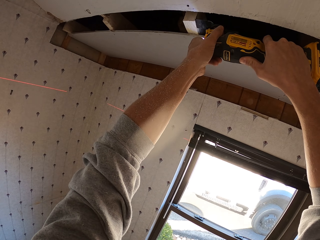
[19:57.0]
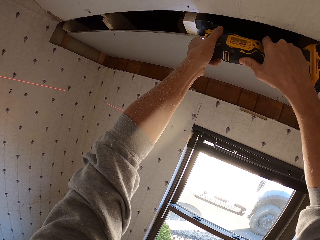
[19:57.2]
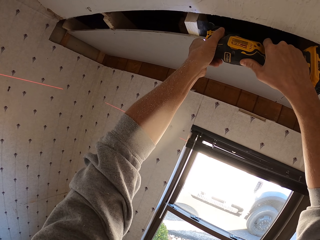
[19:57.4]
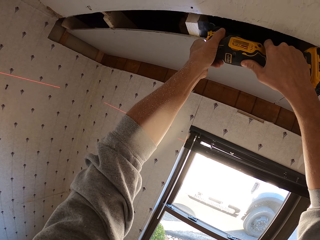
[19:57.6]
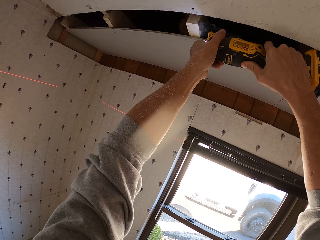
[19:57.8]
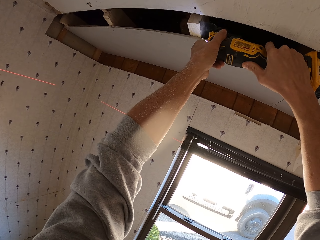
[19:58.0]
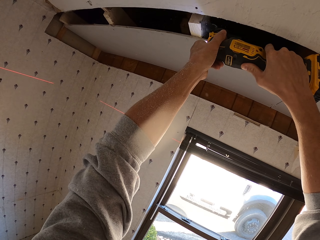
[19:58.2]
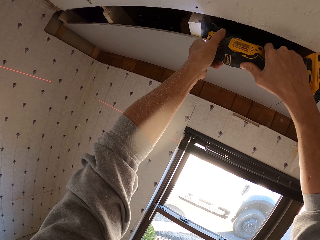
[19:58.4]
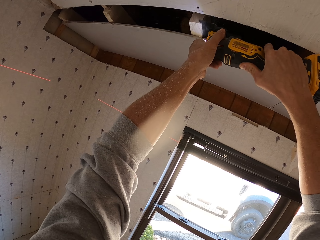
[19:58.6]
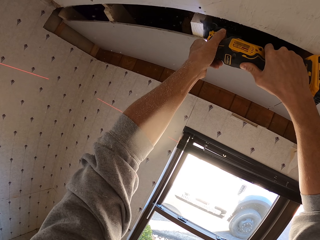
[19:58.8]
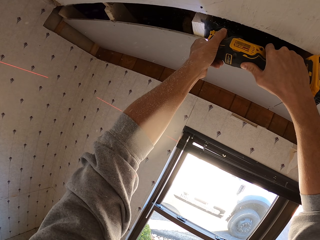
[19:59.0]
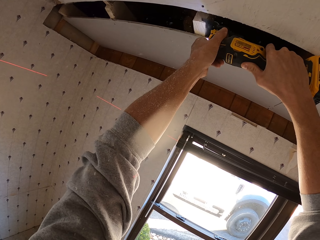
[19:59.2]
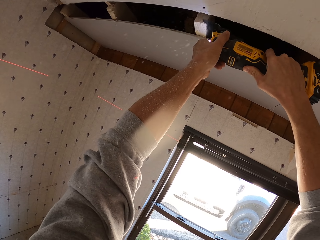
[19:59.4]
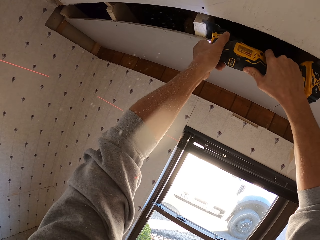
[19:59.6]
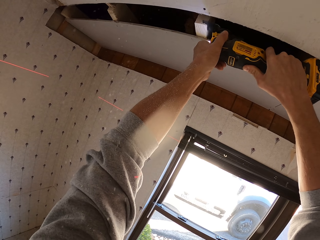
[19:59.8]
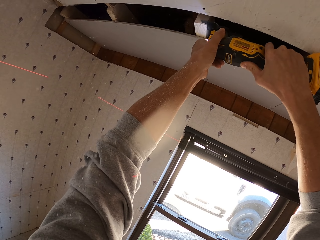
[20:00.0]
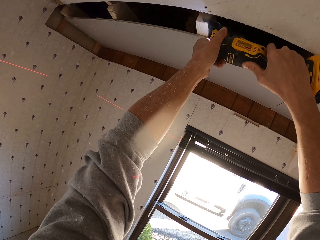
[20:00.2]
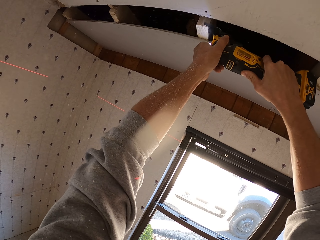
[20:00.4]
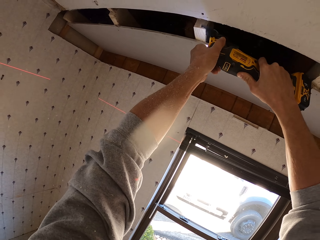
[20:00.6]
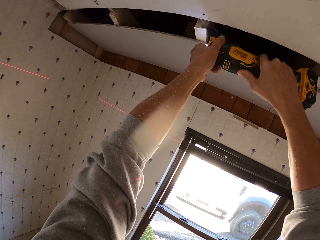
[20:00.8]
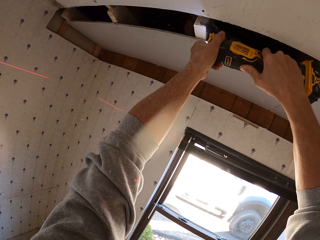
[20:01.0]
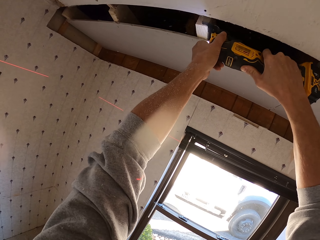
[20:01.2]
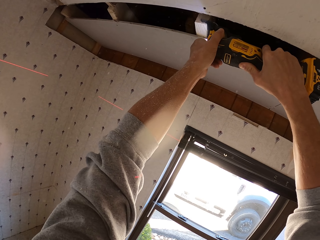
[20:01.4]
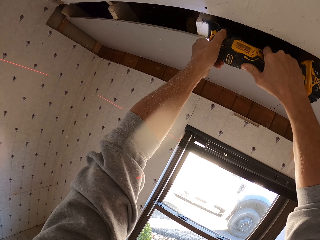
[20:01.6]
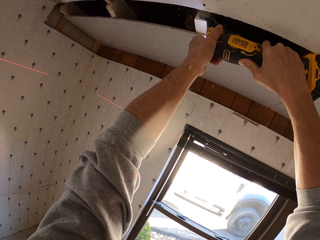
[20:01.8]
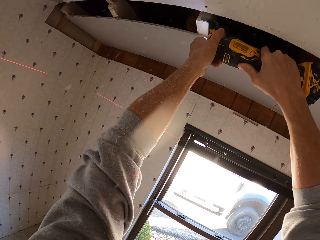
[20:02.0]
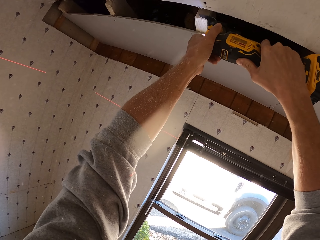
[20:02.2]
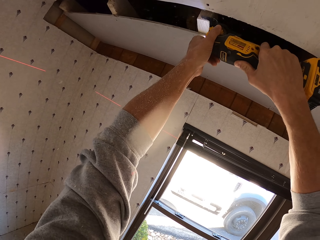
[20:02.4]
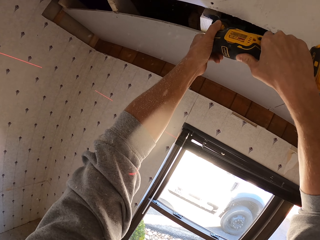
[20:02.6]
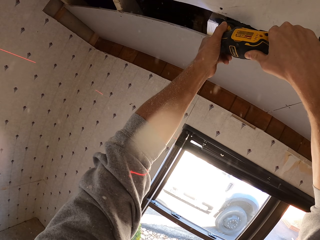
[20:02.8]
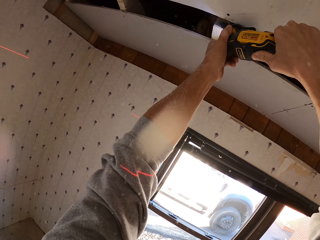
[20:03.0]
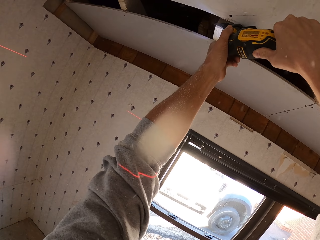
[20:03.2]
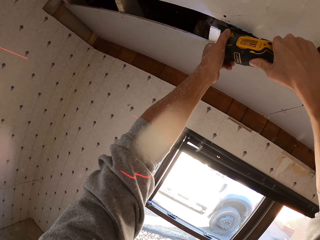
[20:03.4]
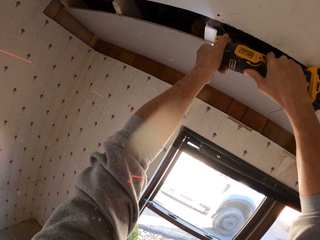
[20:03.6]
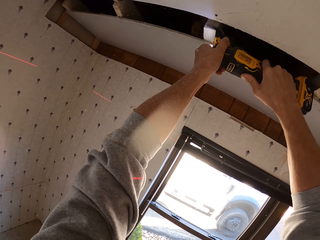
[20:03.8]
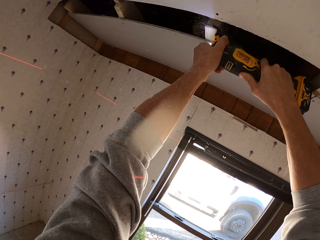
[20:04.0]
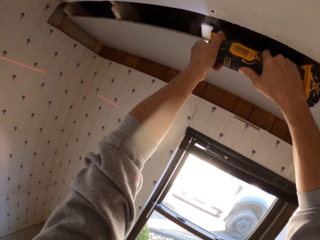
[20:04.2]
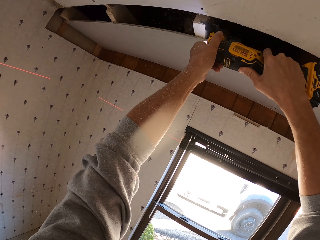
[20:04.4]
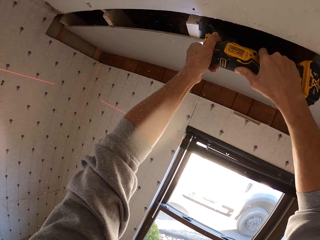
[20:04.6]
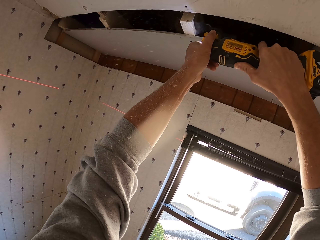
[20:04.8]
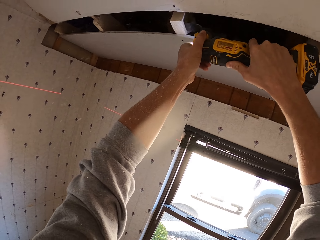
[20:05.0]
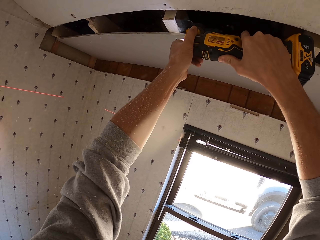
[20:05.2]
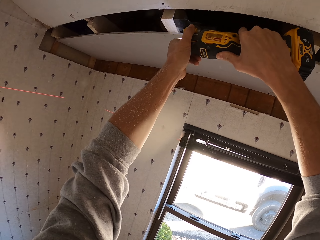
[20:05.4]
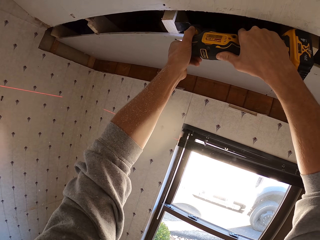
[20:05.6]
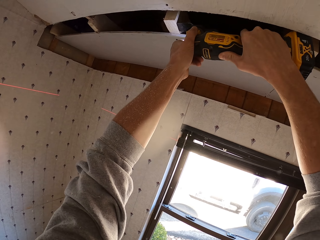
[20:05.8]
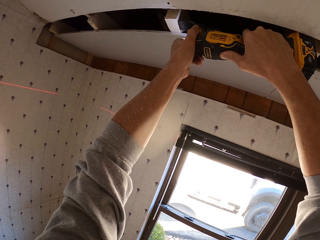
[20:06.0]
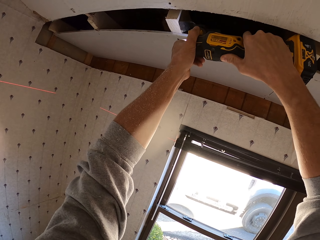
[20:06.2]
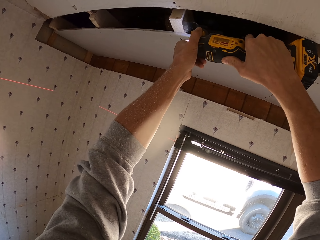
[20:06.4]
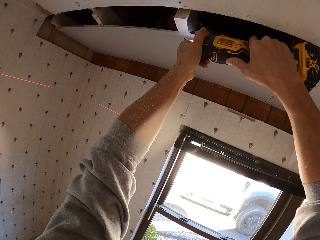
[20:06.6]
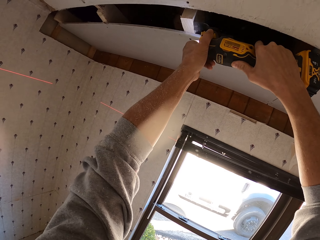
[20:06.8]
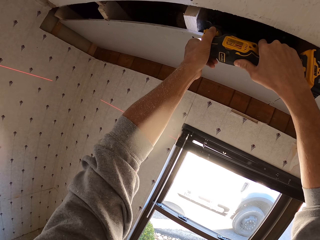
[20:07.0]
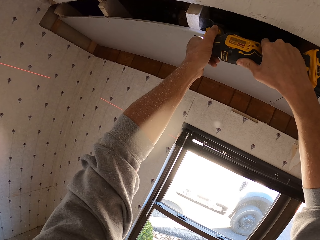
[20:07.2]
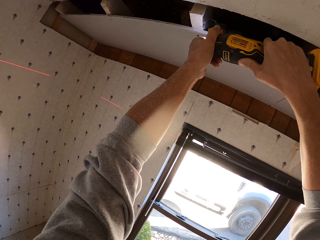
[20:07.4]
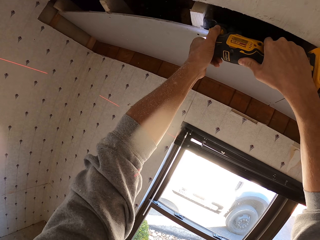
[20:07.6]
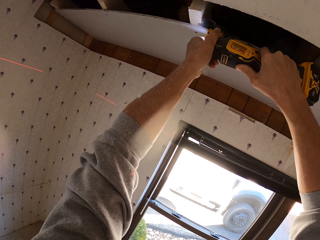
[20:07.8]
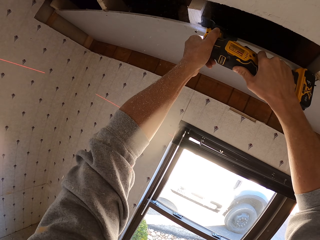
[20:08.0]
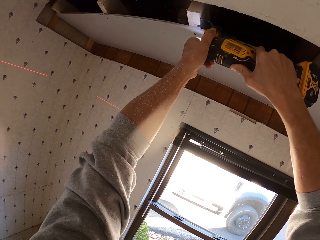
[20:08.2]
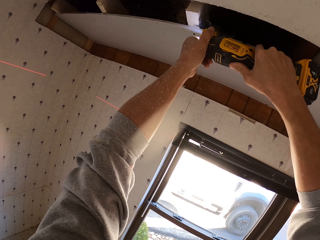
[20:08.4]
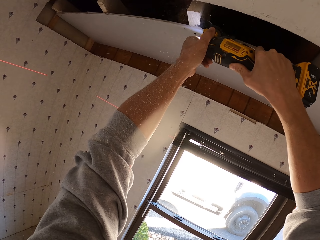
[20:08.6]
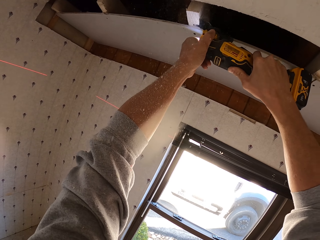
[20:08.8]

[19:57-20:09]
The camera wearer cuts the wood with the wood trimmer. They turn to the side. They cut the wood with the wood trimmer.

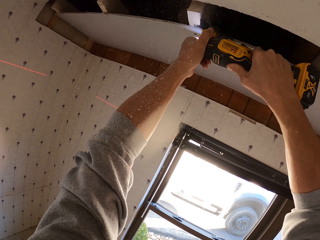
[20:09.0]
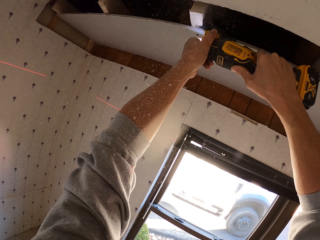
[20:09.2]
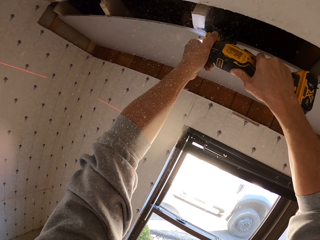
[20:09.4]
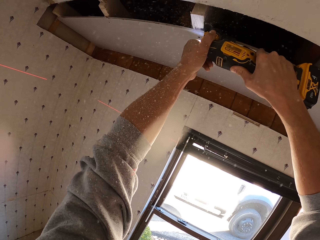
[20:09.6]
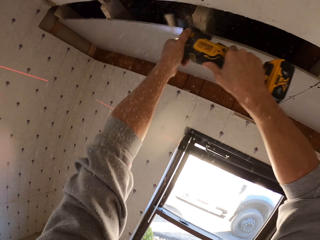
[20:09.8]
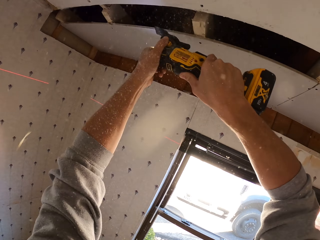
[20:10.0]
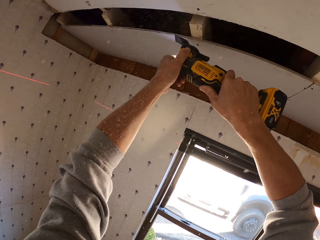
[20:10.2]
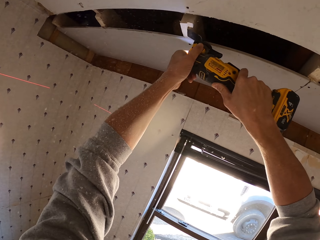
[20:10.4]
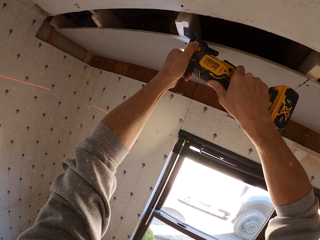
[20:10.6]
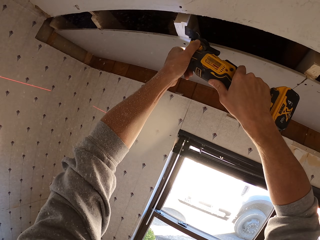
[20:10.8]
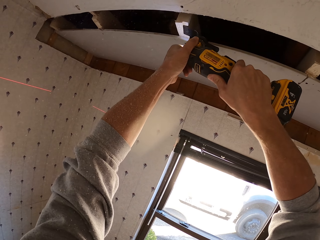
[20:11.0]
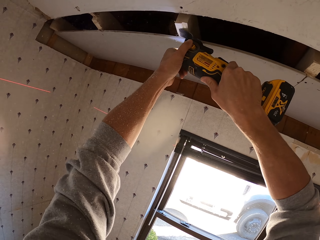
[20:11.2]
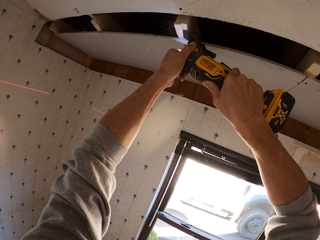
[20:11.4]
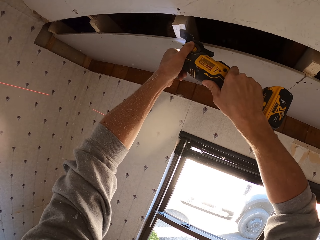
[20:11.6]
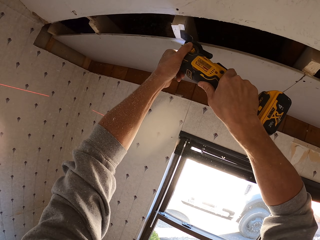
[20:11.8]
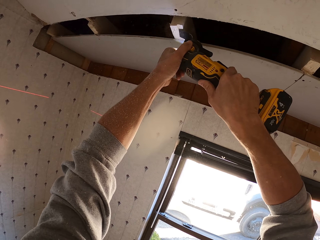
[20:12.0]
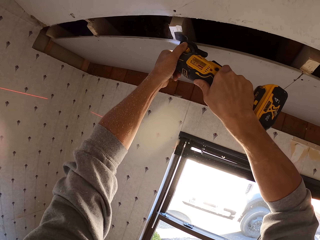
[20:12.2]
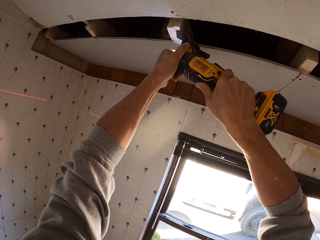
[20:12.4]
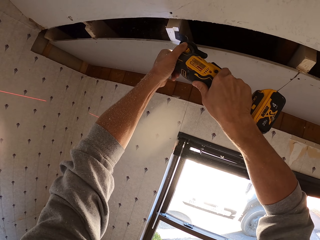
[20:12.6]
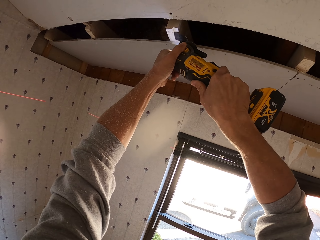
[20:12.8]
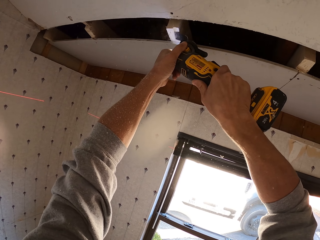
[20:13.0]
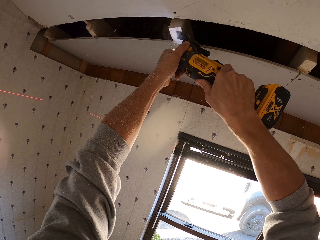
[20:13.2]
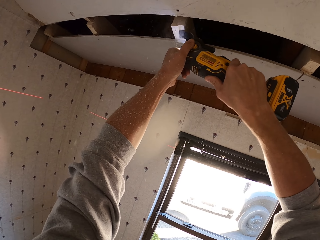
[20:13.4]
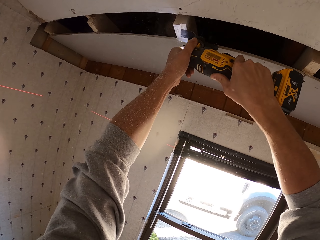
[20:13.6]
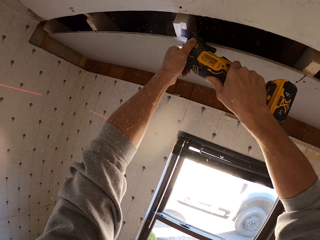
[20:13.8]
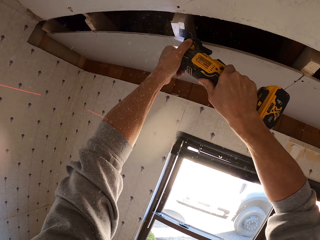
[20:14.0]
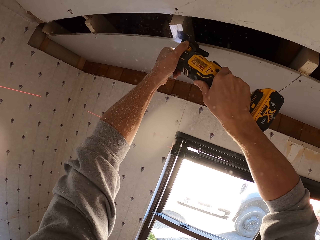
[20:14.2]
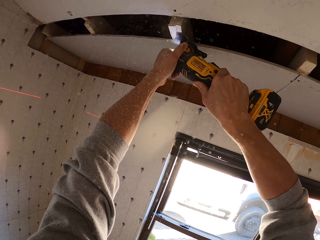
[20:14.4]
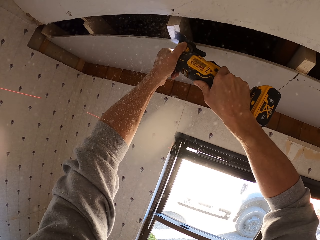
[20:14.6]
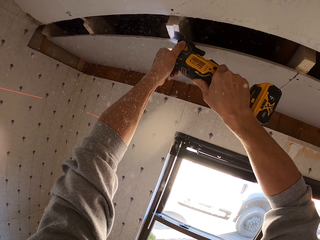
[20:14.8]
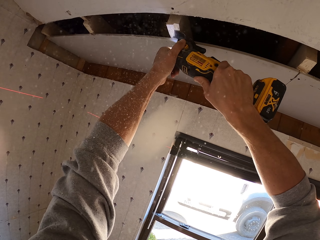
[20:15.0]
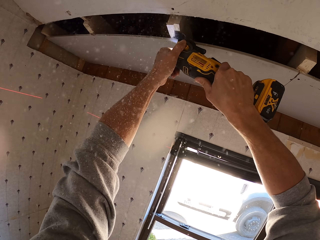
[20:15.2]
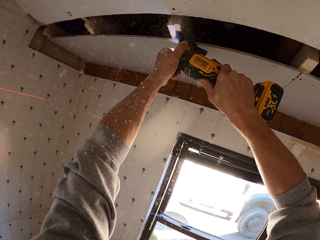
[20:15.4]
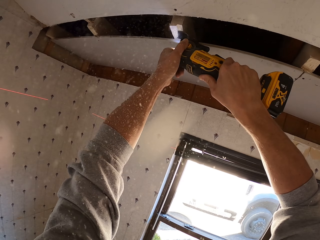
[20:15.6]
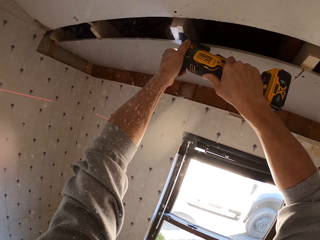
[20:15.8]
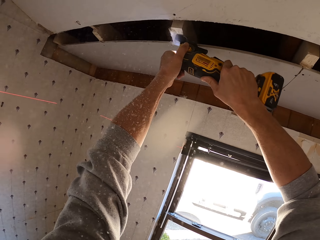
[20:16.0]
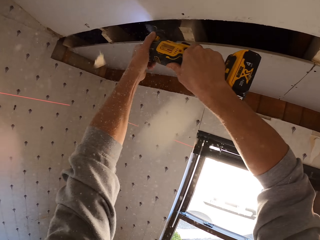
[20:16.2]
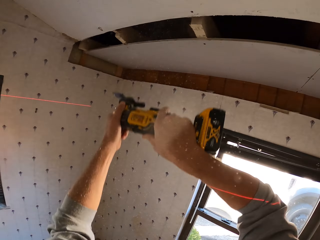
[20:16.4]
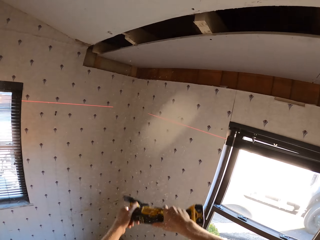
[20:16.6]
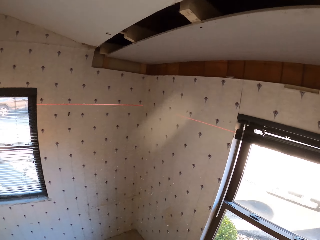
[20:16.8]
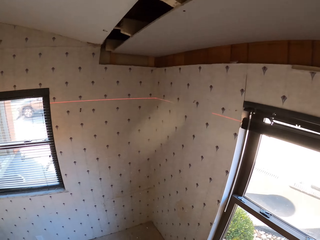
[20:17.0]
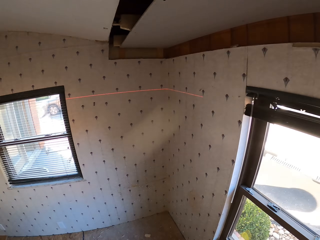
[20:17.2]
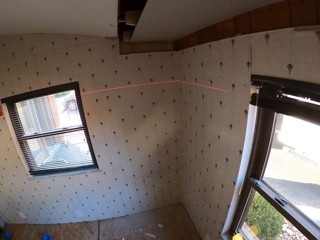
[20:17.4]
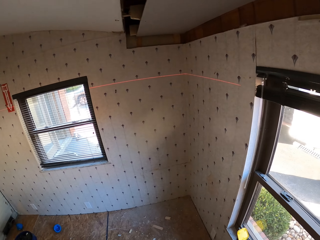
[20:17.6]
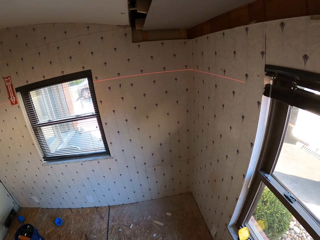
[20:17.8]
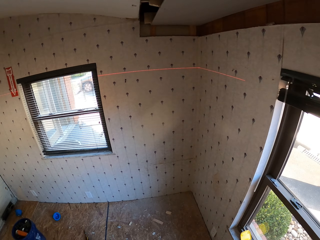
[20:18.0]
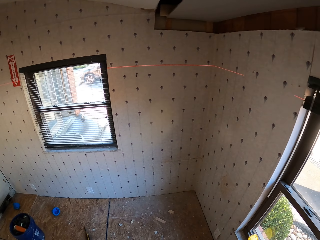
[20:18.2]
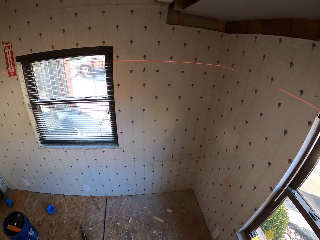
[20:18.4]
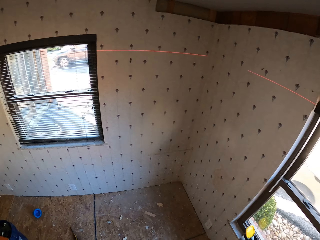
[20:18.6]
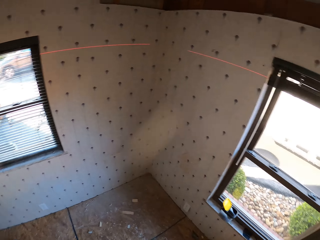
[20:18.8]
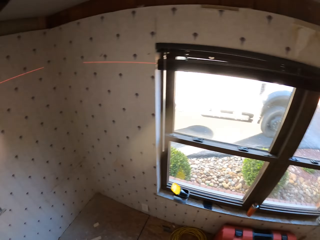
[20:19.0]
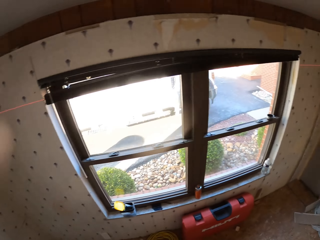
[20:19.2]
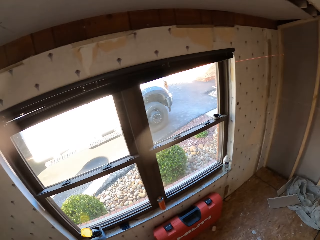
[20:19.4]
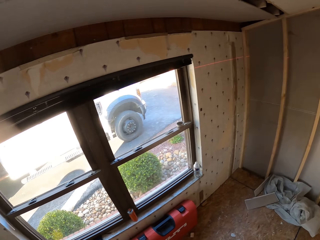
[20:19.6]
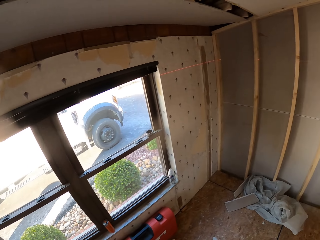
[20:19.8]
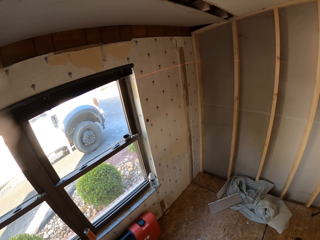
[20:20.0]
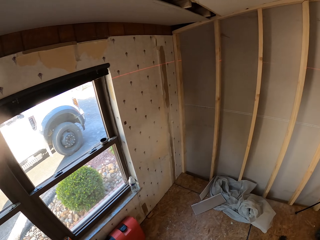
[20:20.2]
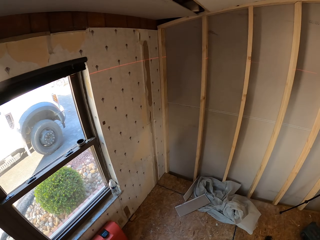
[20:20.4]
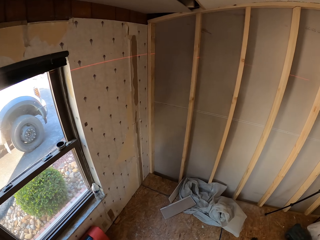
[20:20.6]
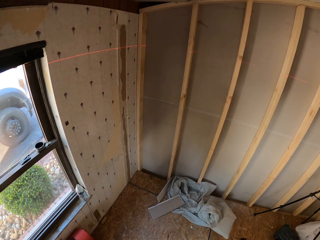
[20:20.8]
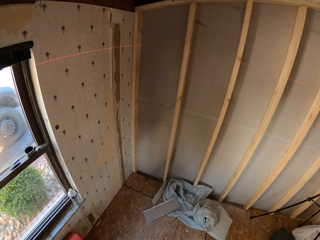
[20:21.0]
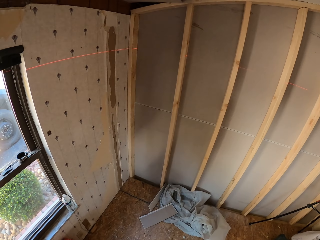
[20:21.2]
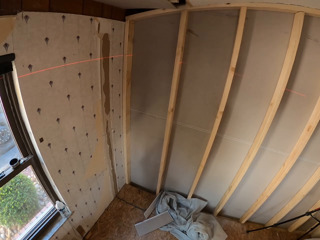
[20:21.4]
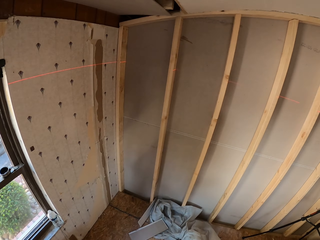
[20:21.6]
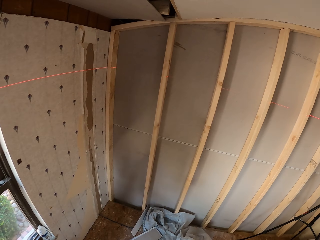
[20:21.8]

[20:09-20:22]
The camera wearer turns to the side. They hold a wood trimmer. They stare at the roof. They turn around. They look around the room. They walk around.
